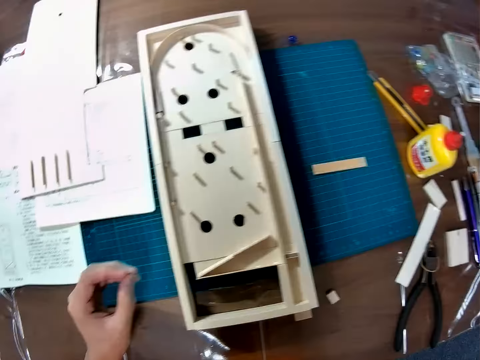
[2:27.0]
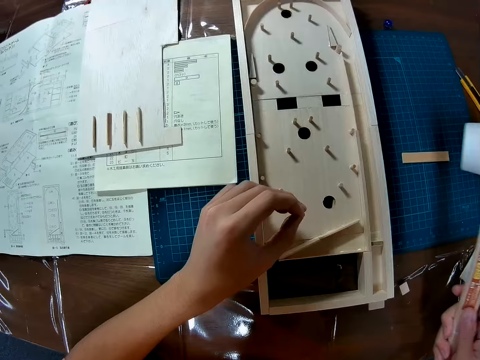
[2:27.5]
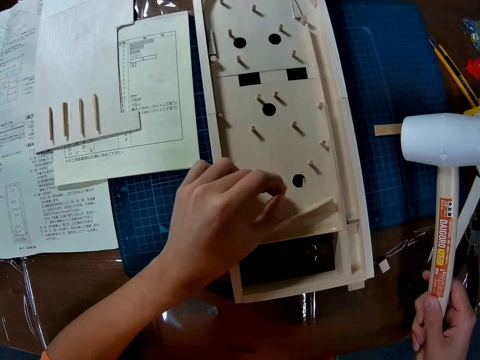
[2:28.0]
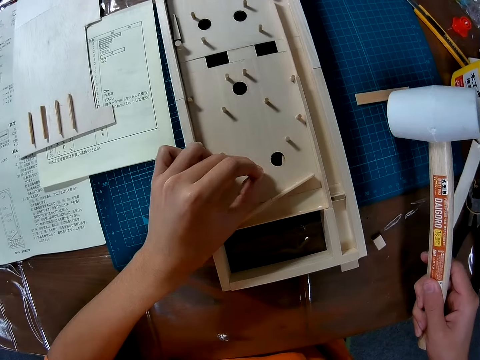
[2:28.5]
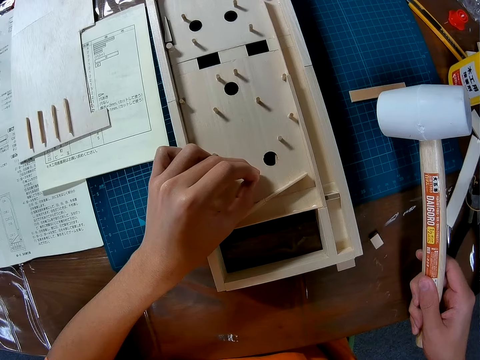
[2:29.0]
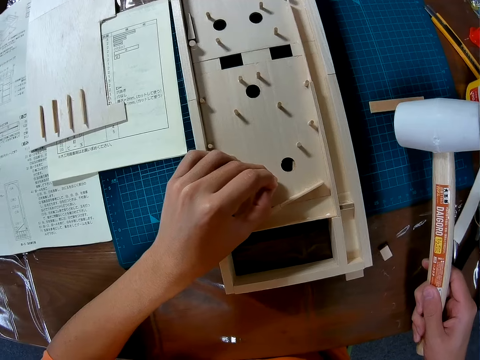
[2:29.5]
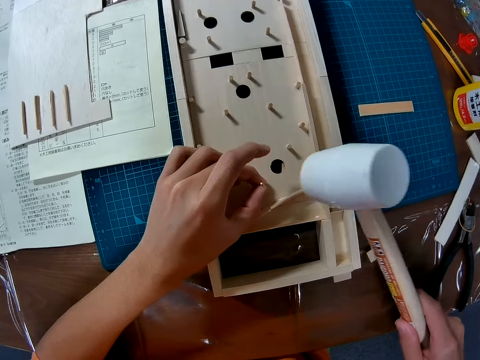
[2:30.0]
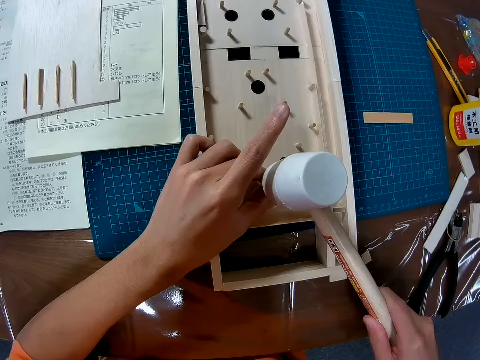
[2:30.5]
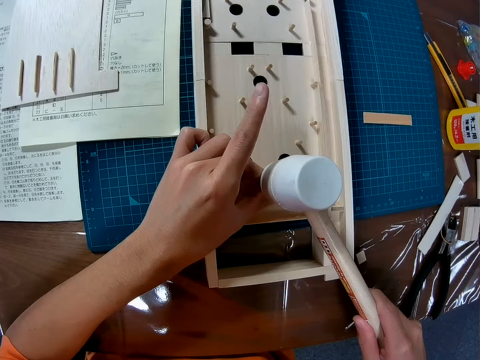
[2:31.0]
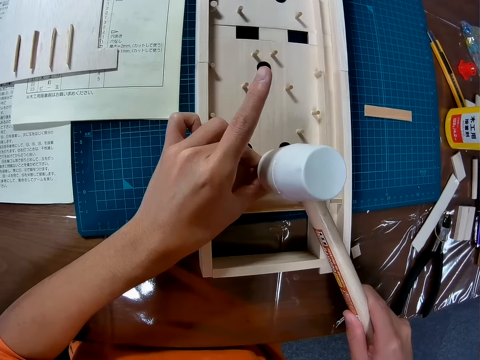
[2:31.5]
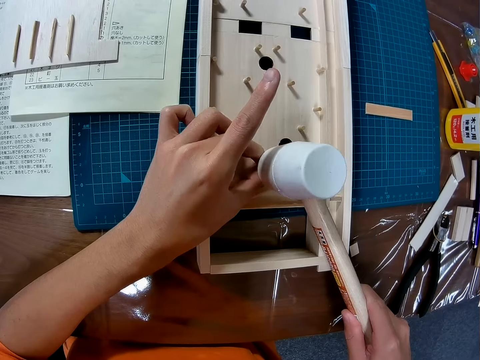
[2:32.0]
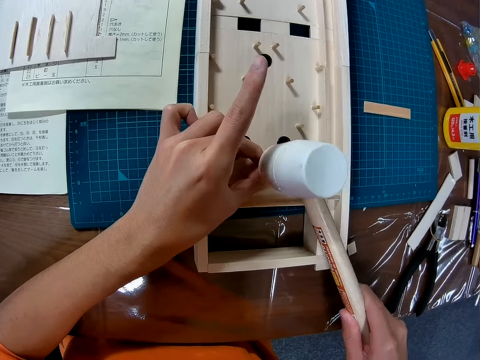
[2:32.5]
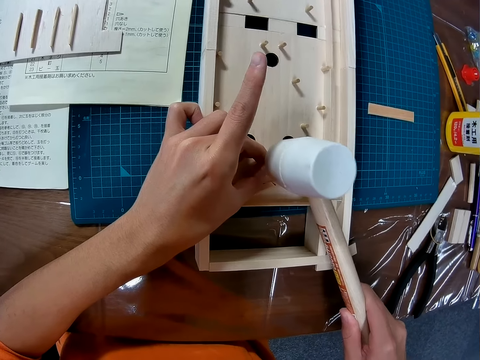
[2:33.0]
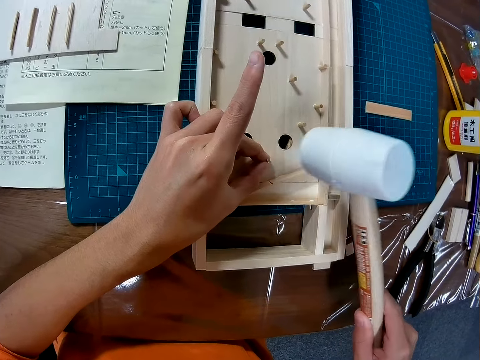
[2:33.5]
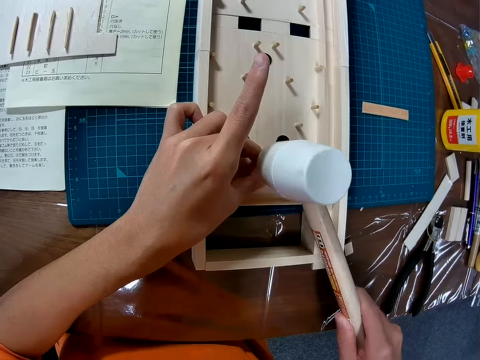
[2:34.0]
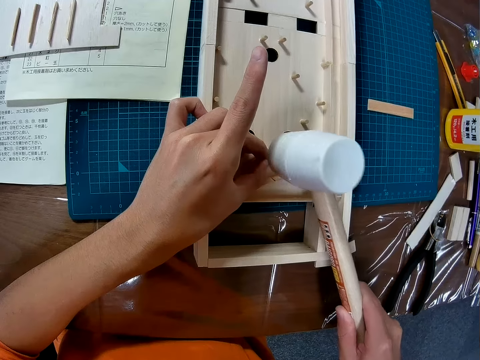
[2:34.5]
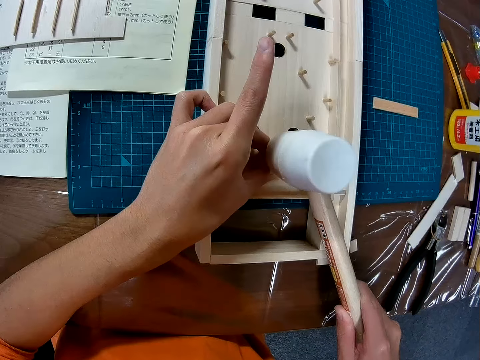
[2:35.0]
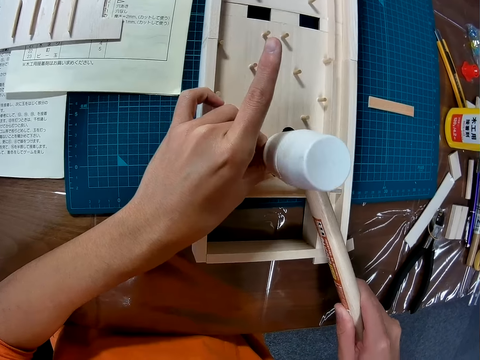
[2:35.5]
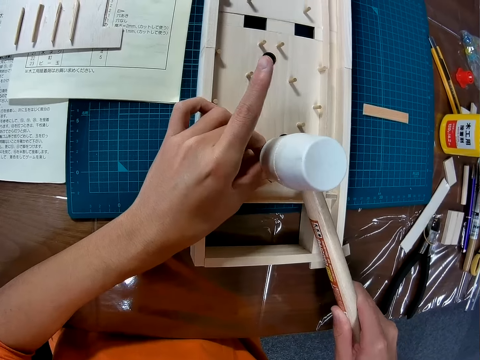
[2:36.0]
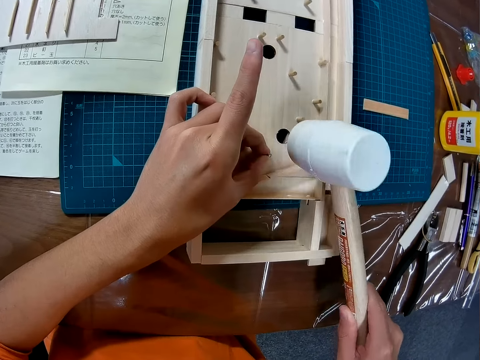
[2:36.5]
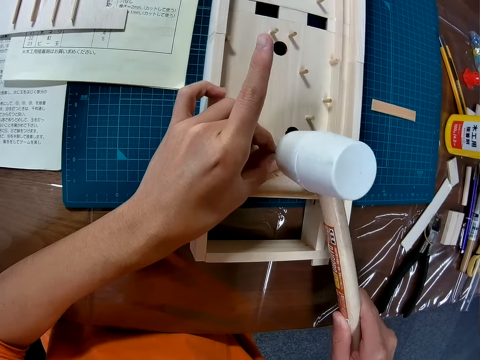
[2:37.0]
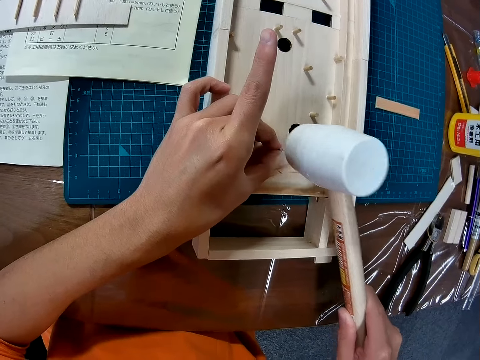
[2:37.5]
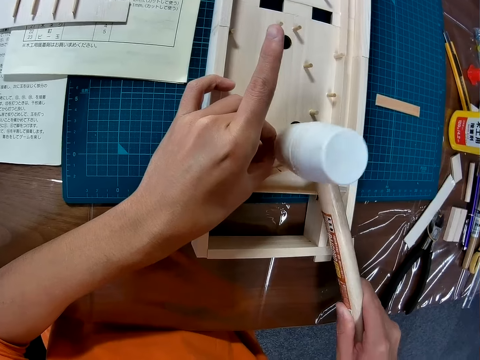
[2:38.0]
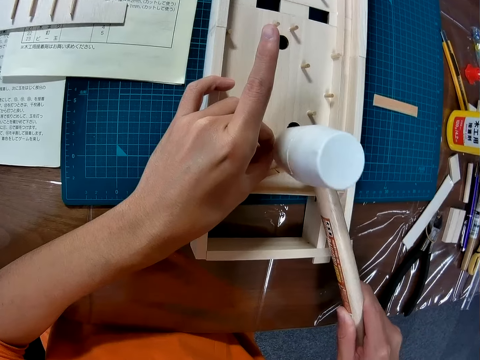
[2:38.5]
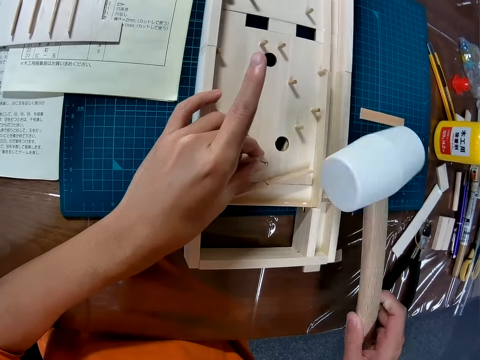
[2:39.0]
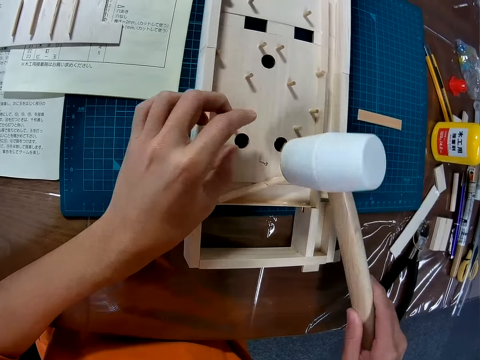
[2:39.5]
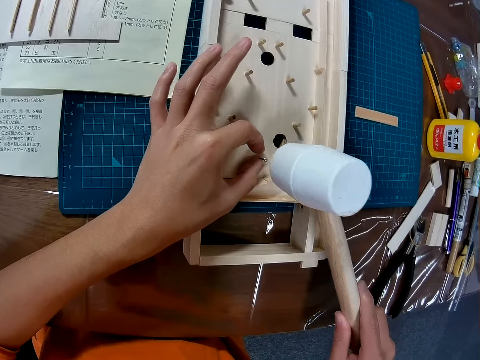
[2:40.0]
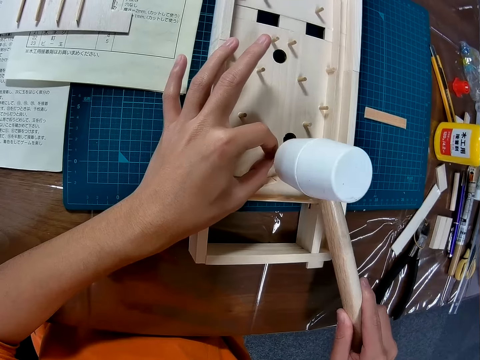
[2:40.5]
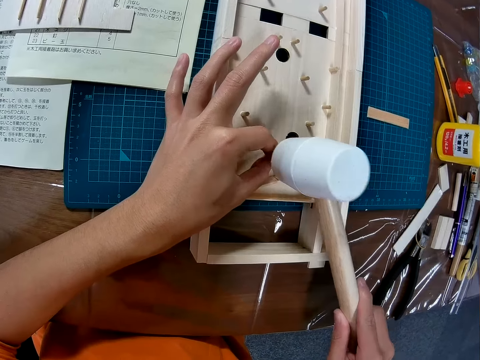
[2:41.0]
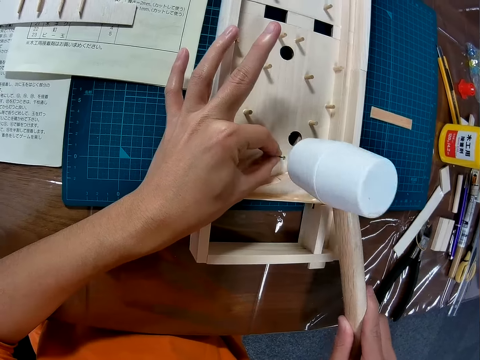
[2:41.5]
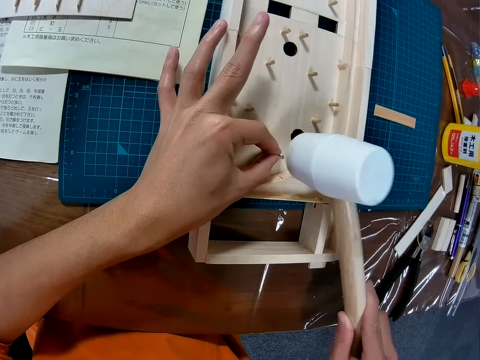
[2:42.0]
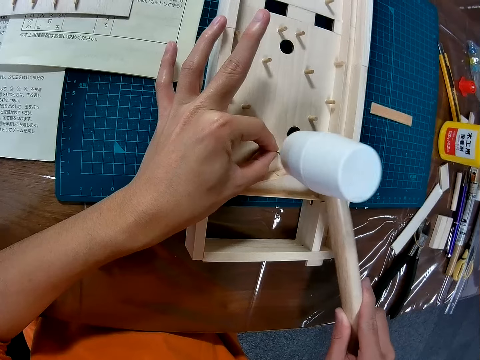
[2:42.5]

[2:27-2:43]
The camera wearer picks the hammer. He places a nail on a crafting wood. He lifts his finger. He hits the nail with the hammer. He straightens his finger. He turns his hammer. He moves his hand. He holds a nail.

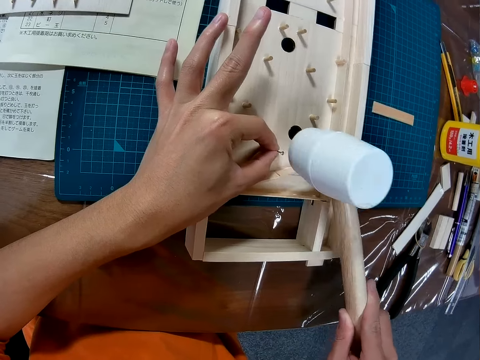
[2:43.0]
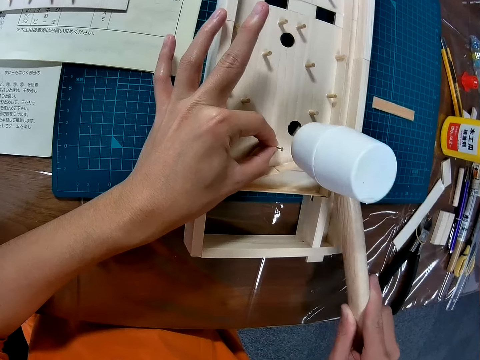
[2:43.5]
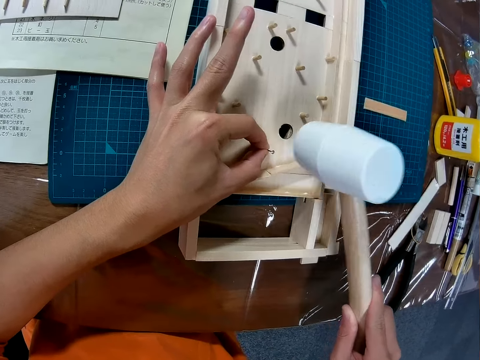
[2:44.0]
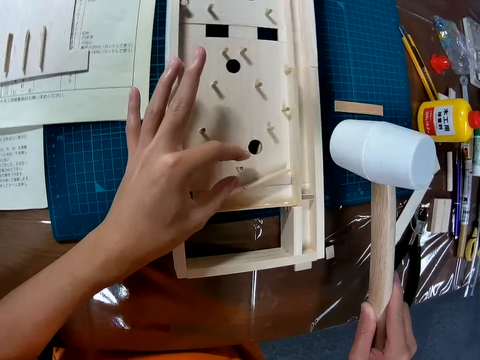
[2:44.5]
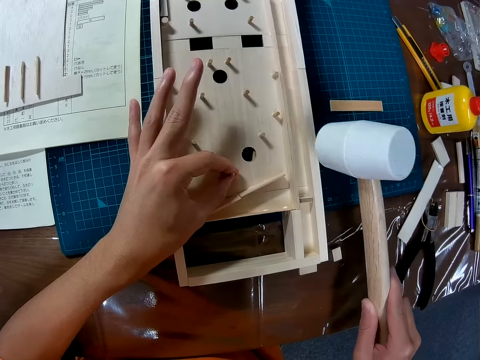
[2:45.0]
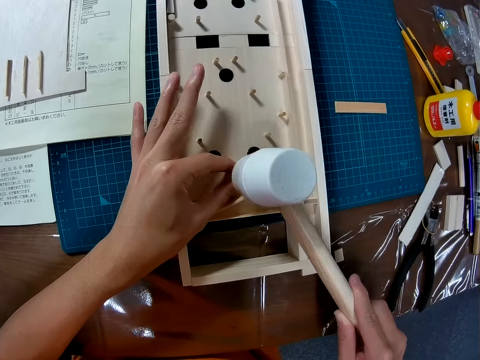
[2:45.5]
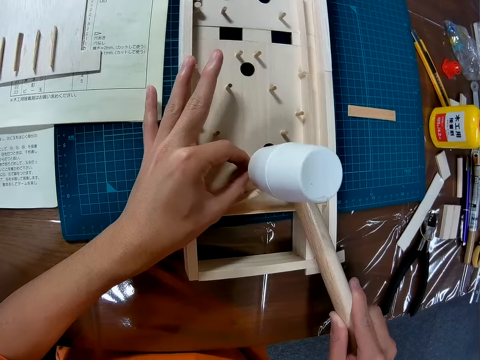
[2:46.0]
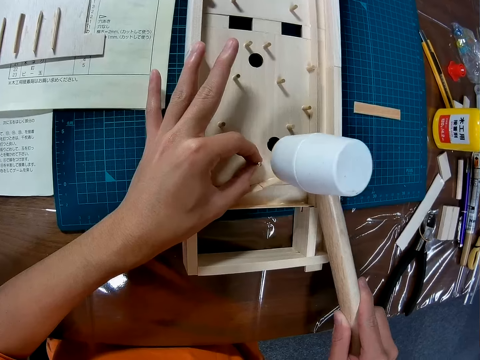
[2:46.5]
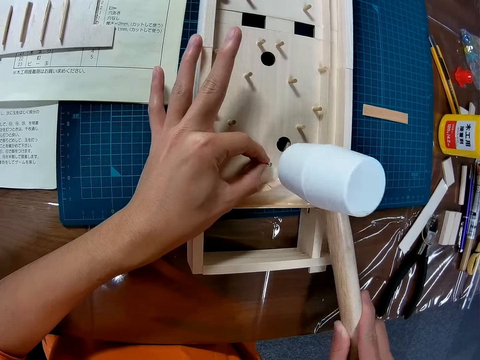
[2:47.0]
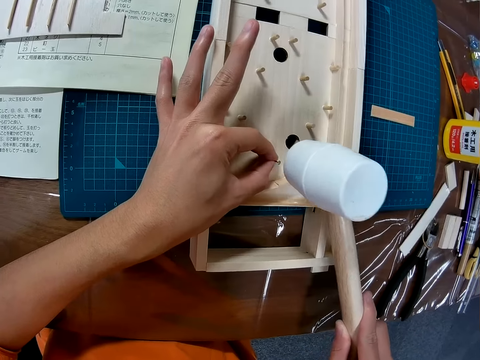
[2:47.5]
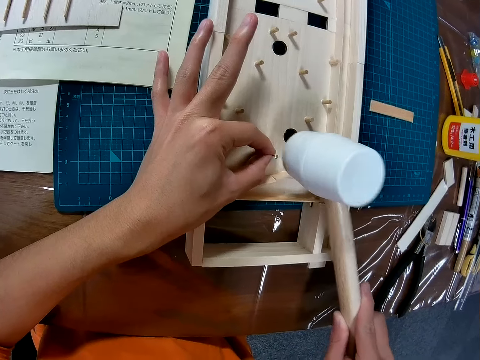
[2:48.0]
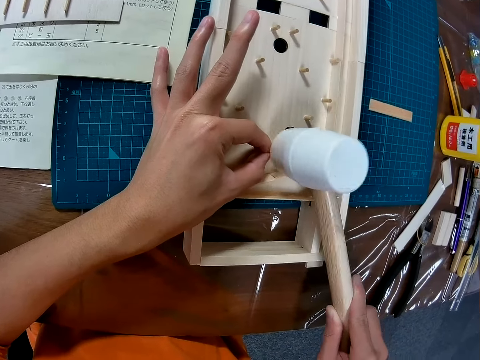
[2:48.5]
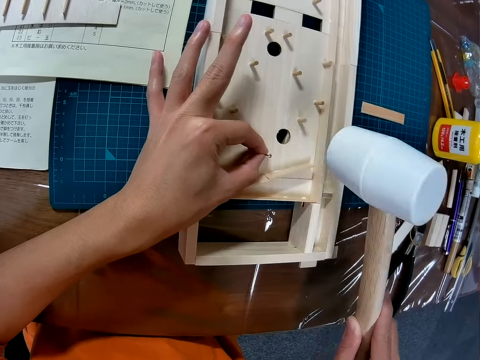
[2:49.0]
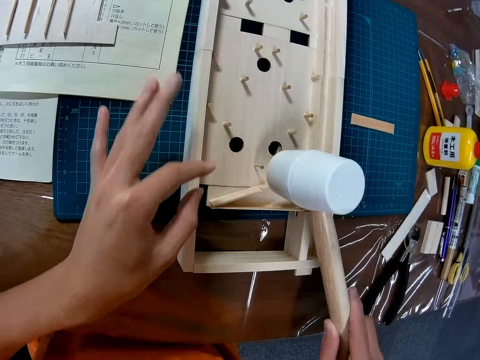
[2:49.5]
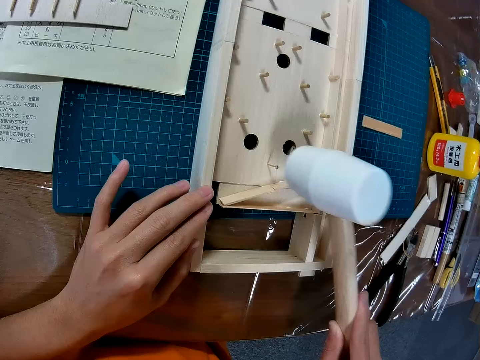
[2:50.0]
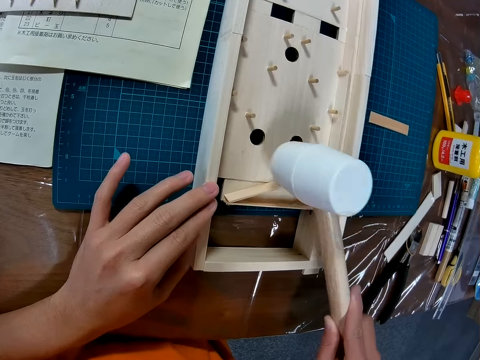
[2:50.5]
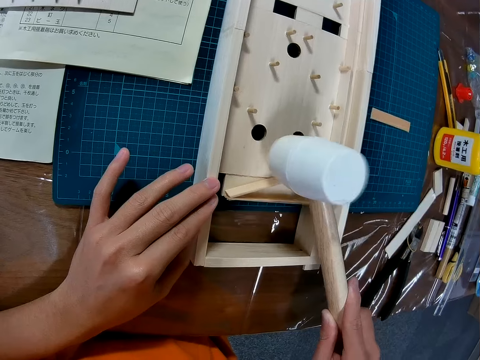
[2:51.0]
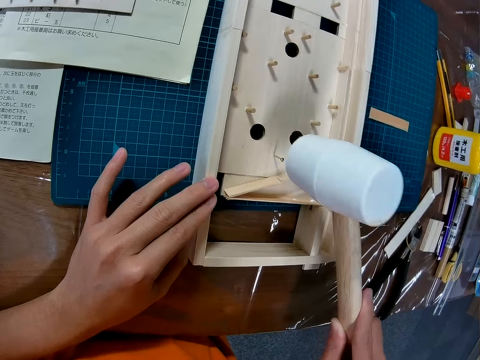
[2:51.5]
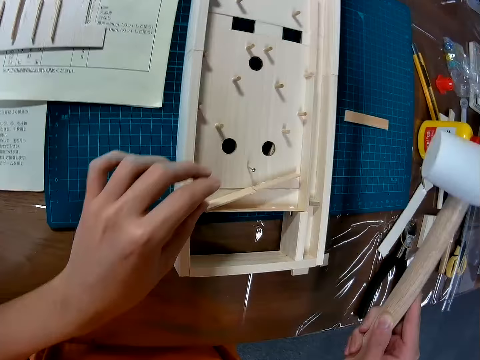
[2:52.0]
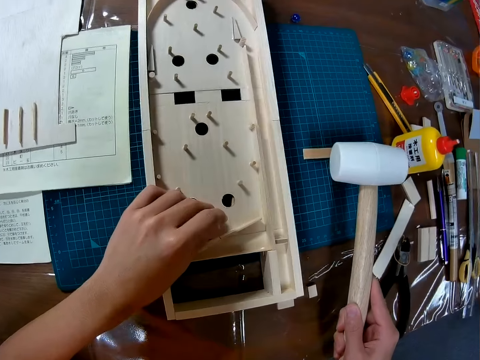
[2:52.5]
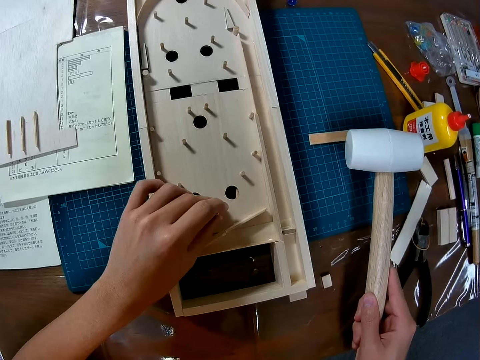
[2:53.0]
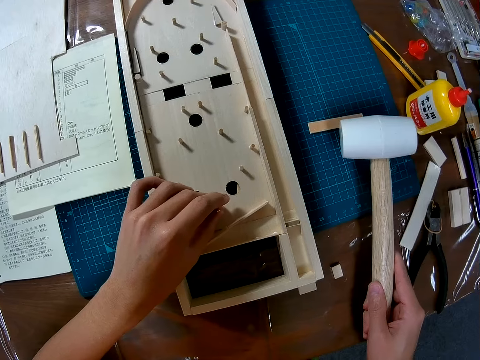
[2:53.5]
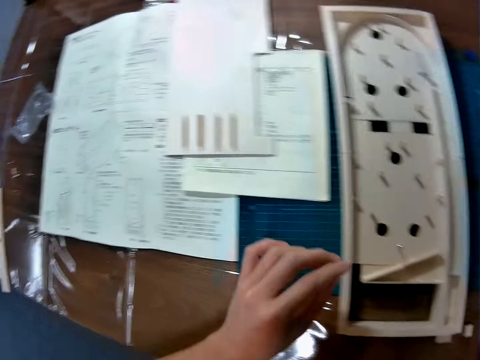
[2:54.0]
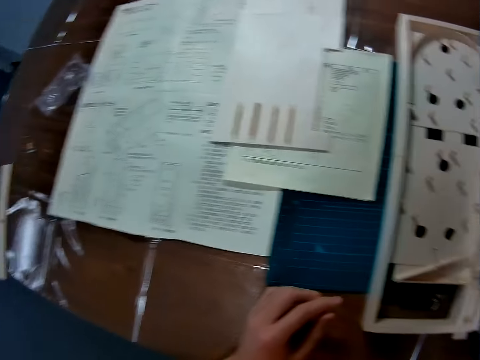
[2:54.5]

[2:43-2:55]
The camera wearer moves his hands. He holds a nail. He nails a crafting wood. He stops nailing. He holds the crafting wood. He nails the crafting wood. He touches the wooden pin. He moves his right hand. He holds the nail. He moves a camera.
